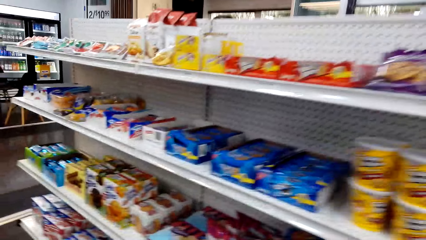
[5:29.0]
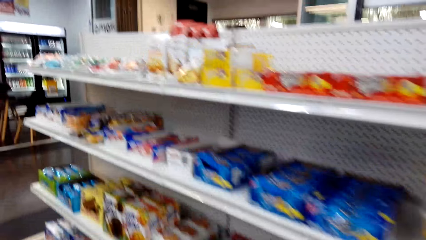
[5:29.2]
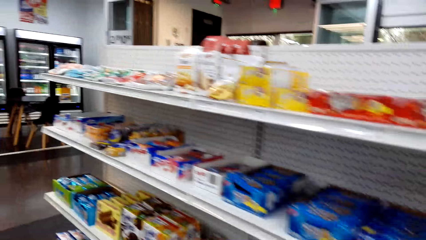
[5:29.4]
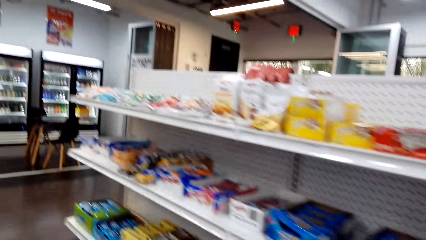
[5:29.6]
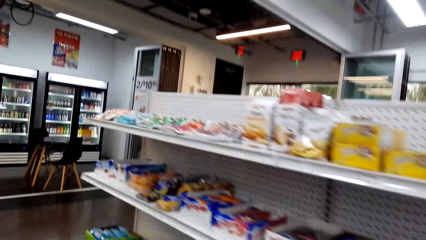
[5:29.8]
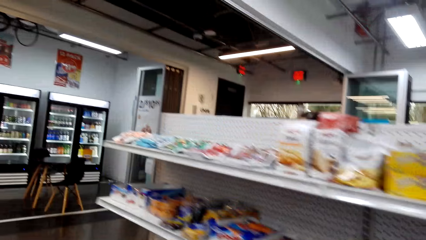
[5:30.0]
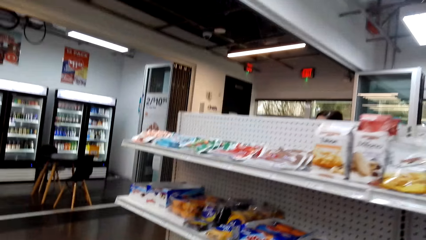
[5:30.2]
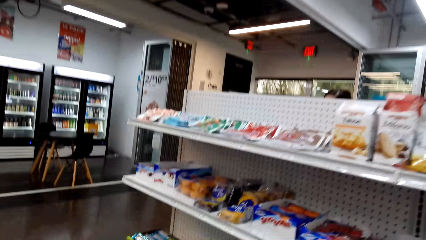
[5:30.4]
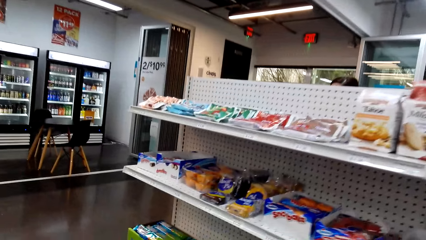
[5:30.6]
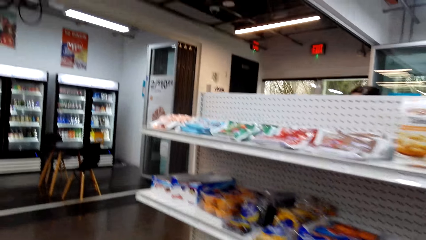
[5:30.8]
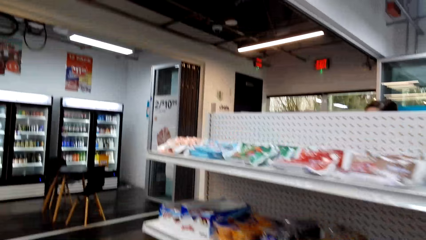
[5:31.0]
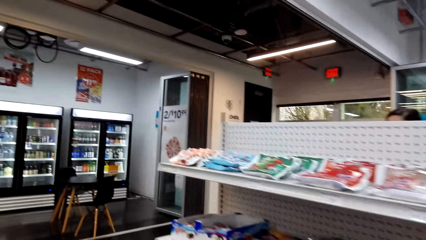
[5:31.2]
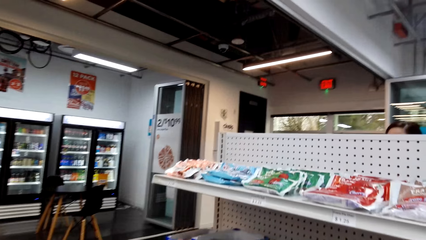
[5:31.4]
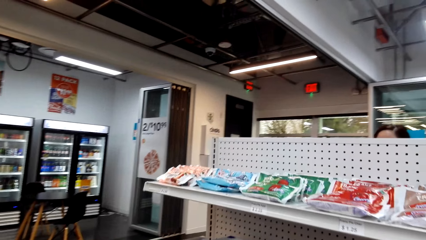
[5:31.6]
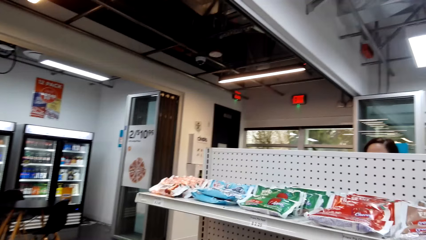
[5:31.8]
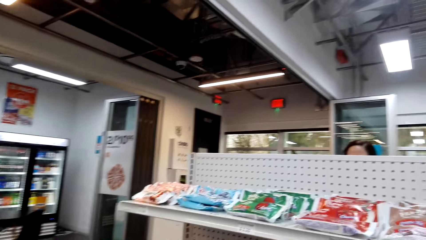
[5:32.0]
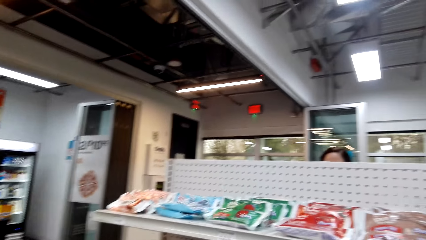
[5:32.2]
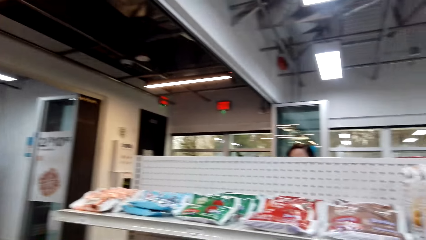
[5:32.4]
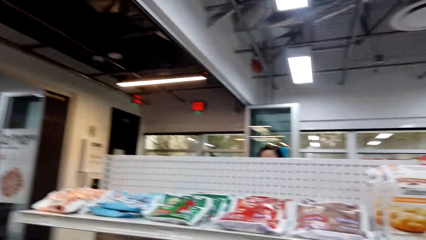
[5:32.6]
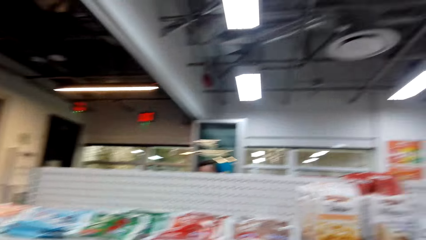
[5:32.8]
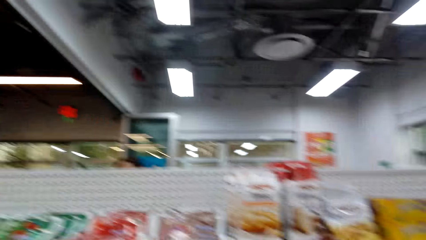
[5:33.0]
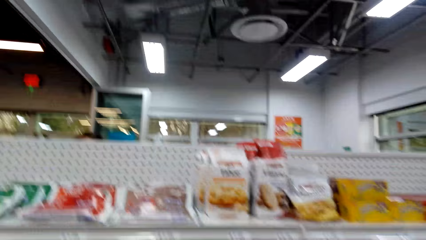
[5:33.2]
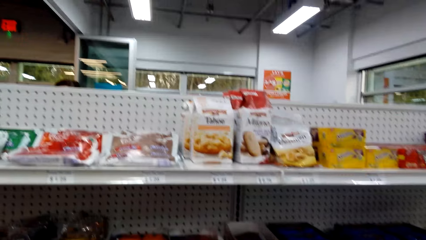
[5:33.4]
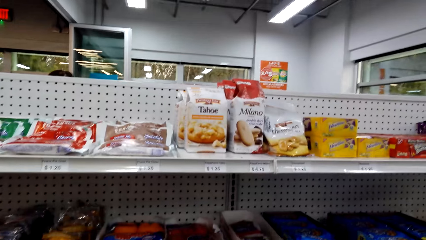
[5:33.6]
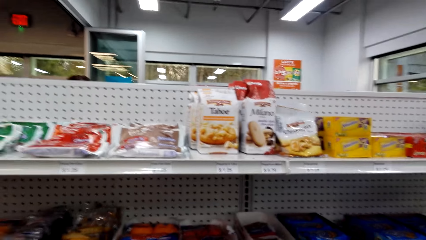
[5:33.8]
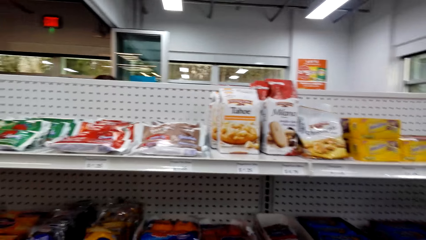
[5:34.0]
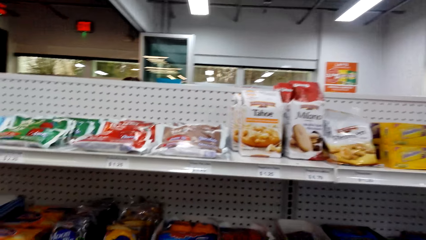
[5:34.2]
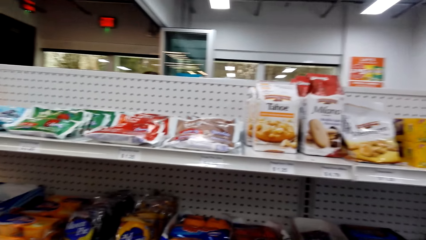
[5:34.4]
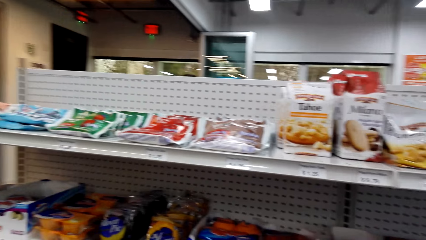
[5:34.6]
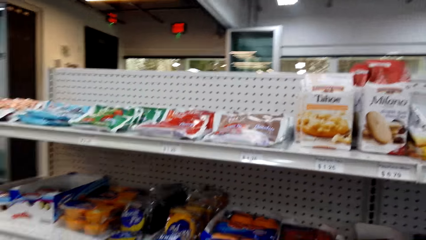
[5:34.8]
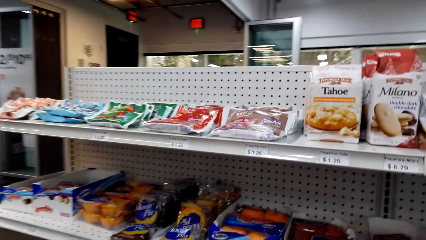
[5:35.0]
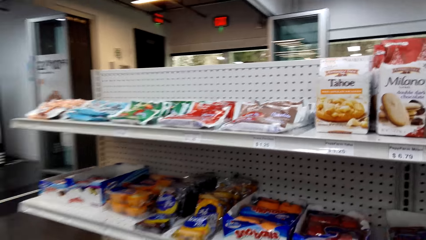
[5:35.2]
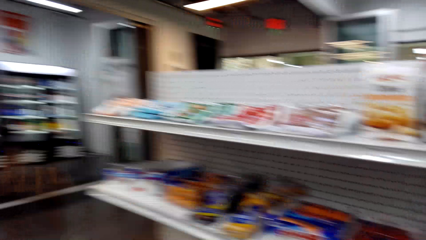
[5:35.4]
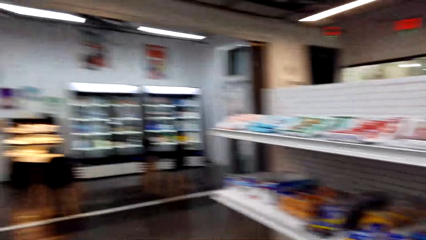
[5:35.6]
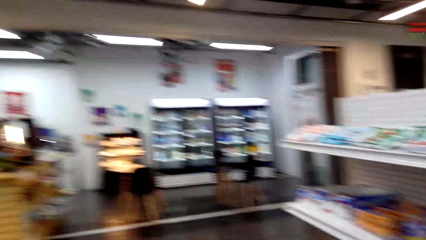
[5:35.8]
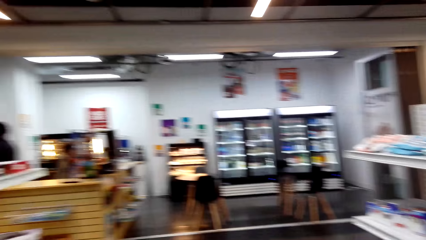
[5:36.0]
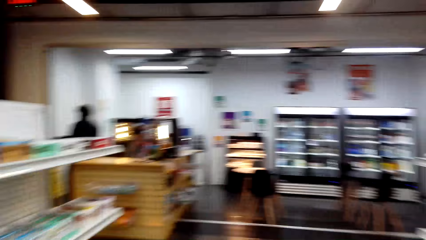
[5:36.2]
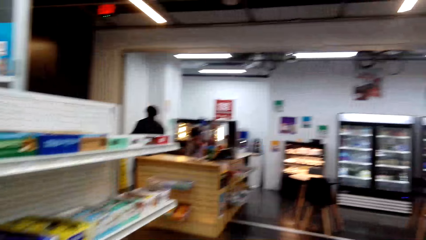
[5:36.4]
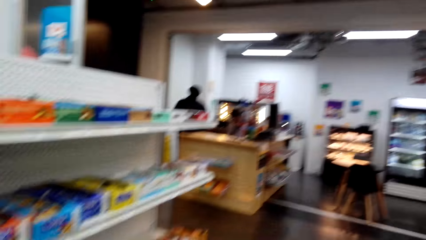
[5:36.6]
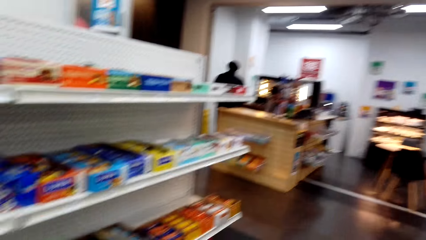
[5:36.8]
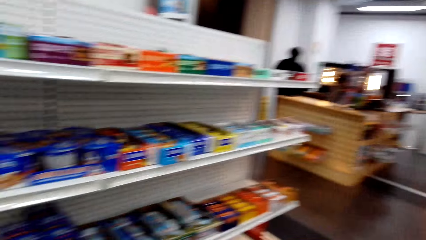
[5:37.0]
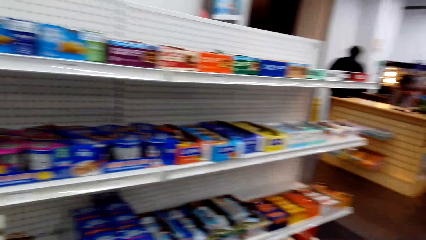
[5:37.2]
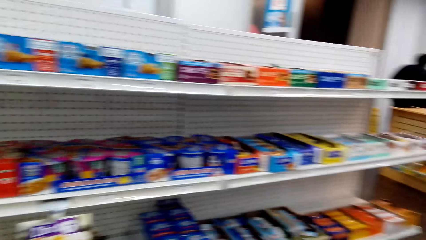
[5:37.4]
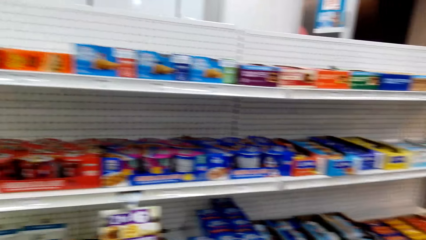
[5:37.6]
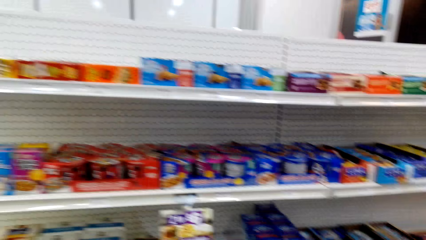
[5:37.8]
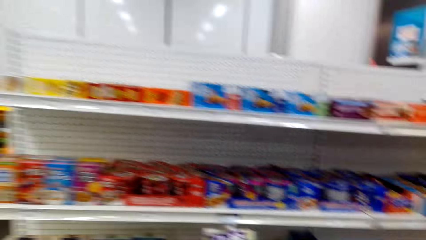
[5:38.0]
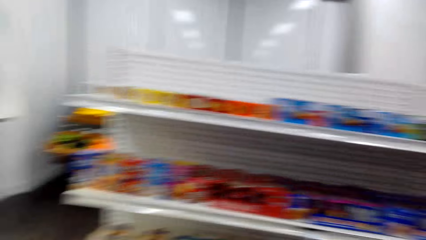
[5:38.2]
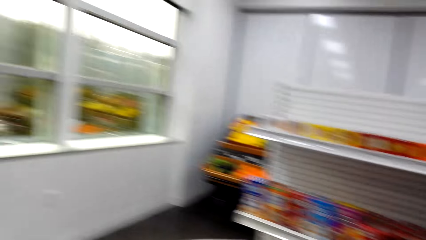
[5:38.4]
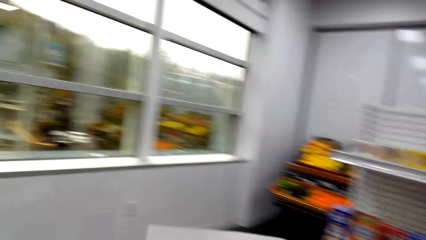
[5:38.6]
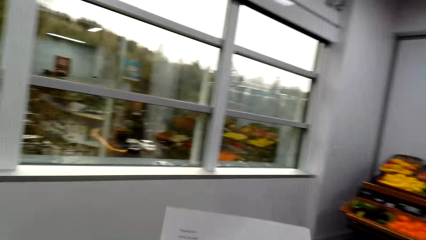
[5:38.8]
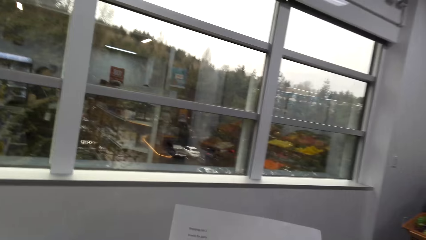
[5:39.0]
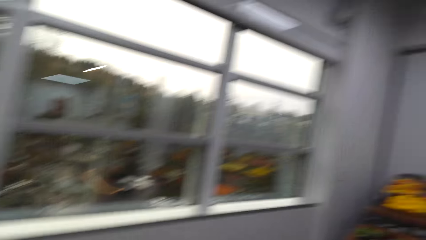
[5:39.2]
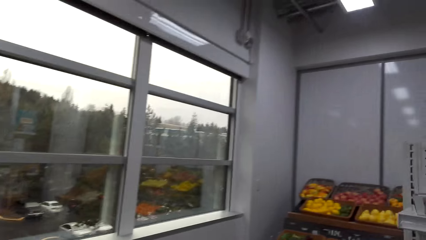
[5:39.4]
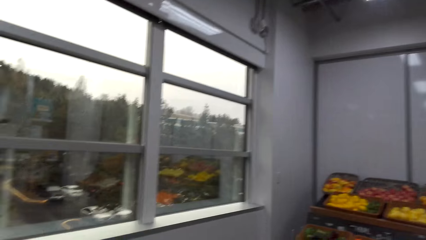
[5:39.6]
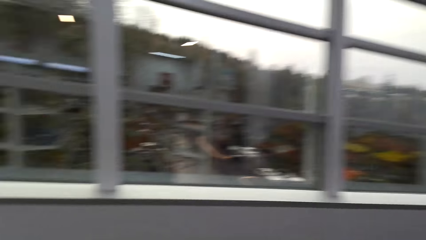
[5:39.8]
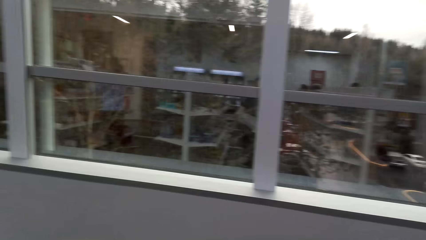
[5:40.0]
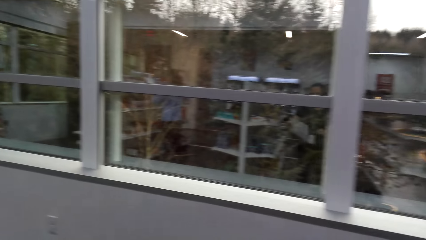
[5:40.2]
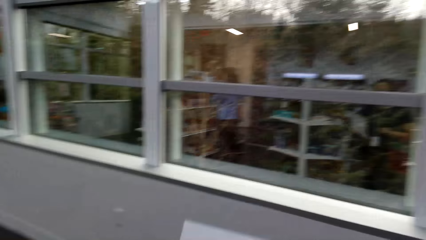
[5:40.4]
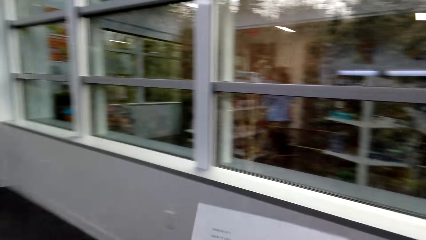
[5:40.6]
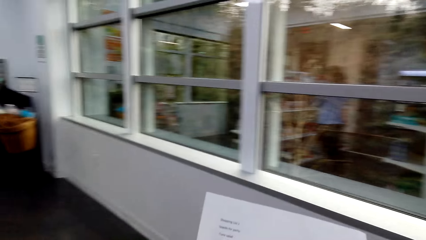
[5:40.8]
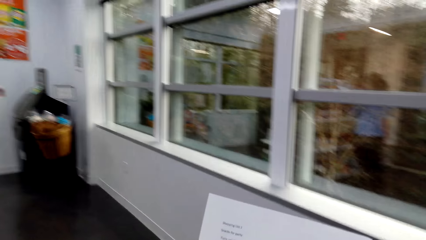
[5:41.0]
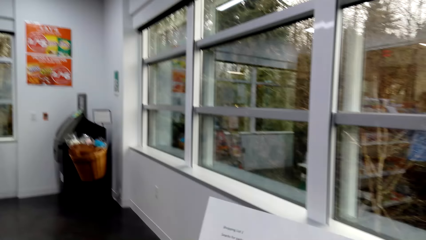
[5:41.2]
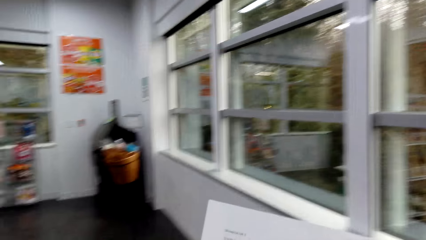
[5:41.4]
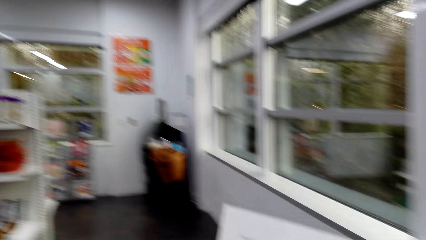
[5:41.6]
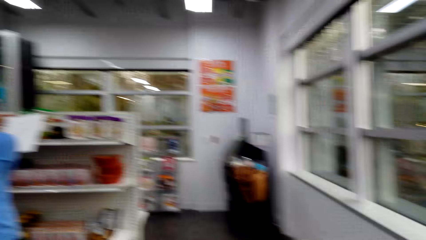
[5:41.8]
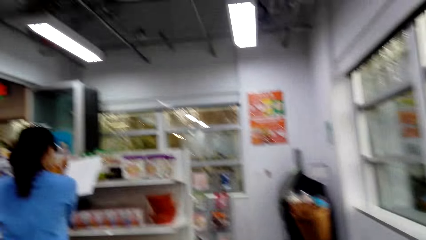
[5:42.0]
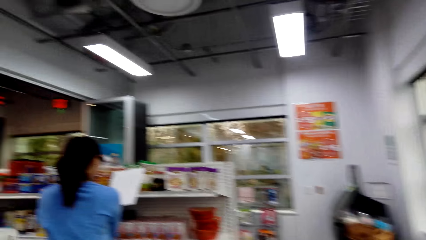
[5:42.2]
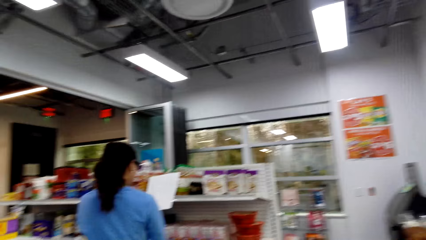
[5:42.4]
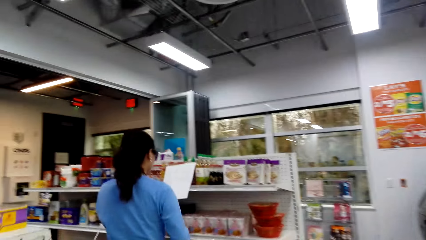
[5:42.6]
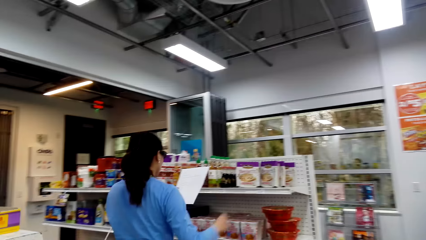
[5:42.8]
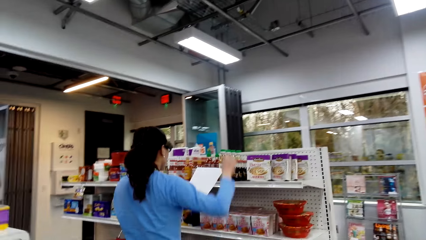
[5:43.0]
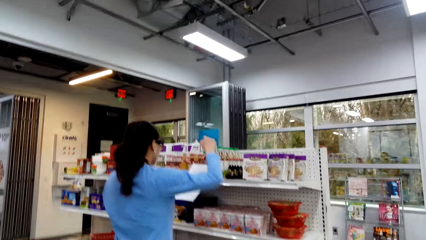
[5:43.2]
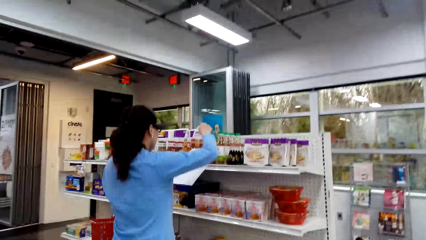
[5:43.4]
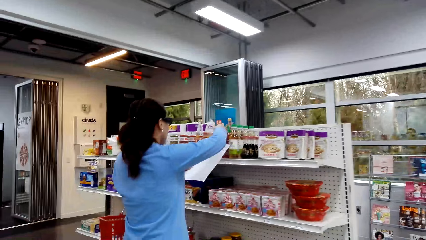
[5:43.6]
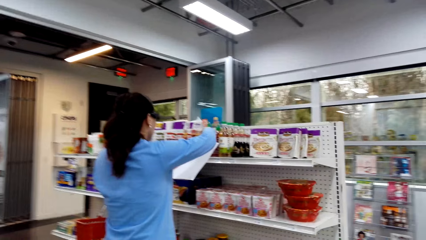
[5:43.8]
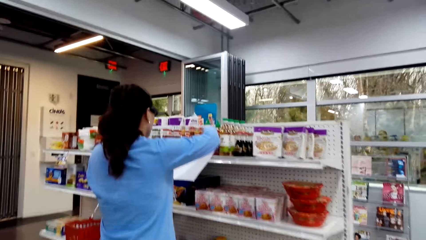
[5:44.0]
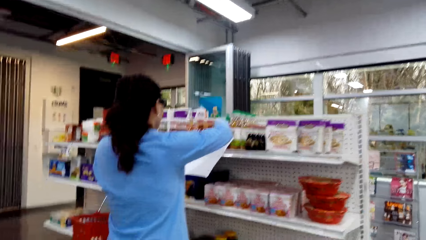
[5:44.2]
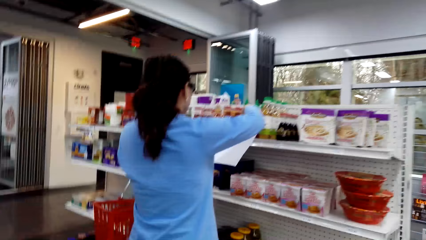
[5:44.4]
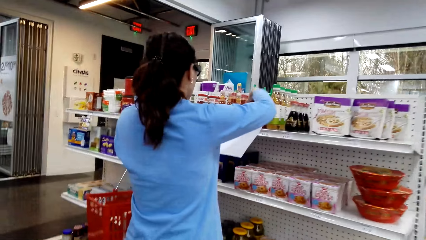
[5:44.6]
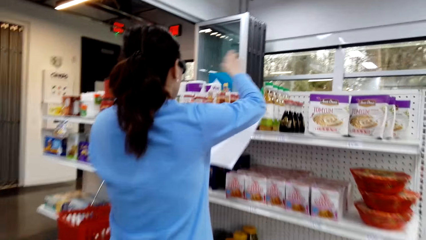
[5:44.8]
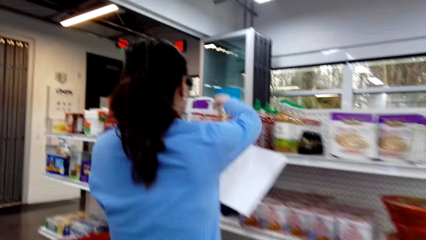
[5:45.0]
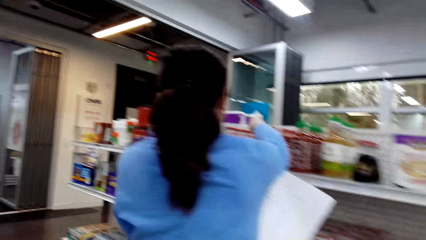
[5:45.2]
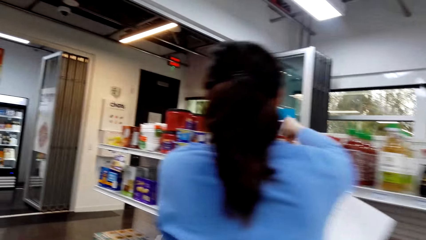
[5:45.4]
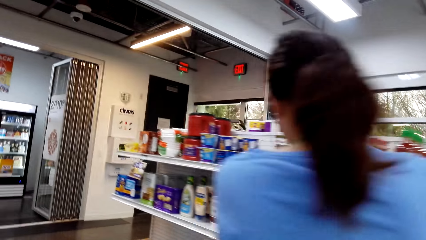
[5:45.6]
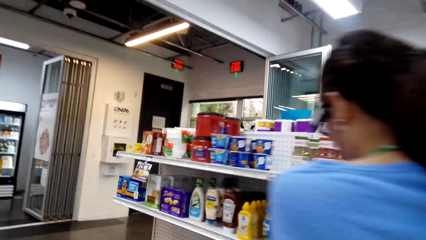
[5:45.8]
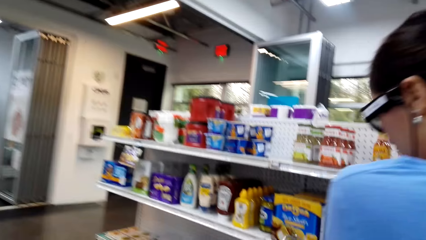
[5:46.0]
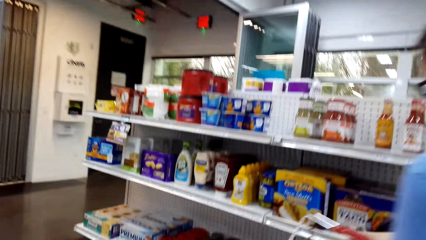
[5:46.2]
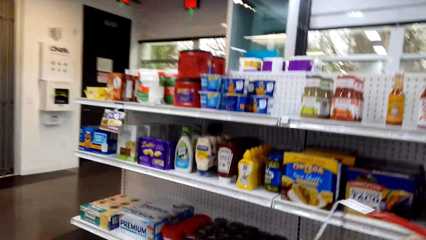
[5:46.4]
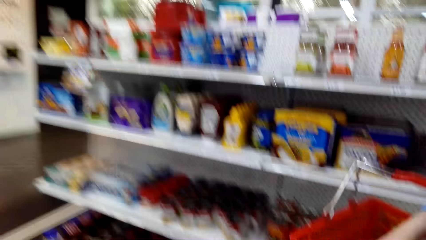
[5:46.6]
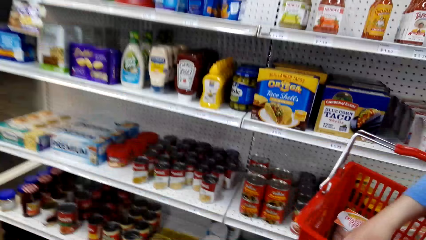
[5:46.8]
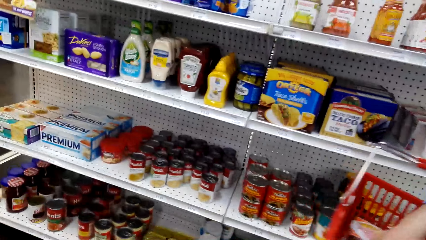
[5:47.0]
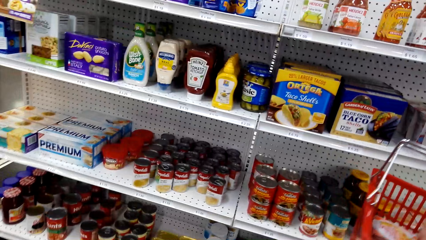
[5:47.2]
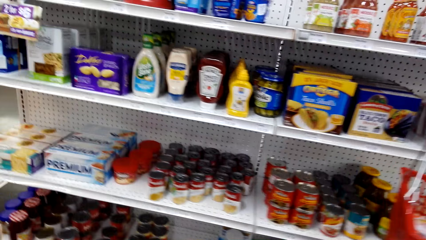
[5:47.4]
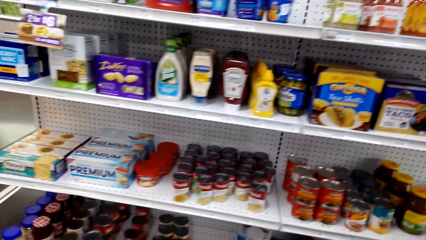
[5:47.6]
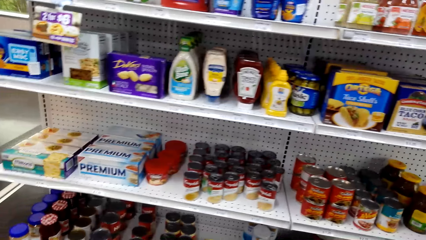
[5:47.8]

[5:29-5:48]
The camera wearer converses with a woman. They walk with the woman around the supermarket. They converse with the woman. The woman holds something.
